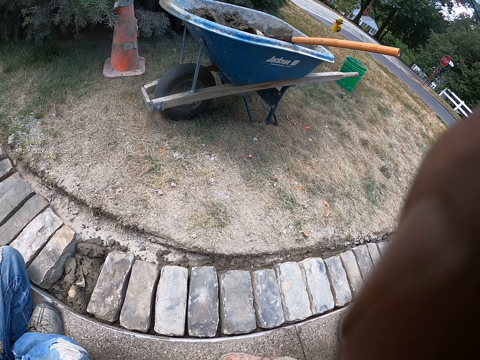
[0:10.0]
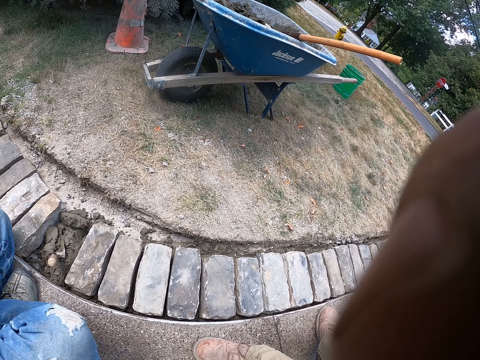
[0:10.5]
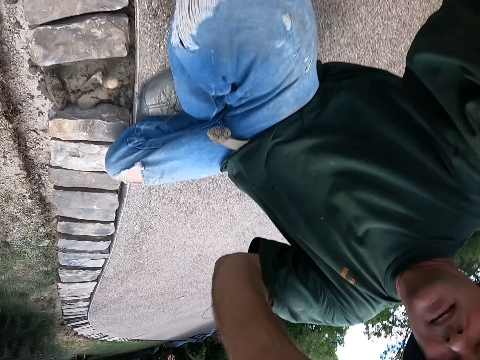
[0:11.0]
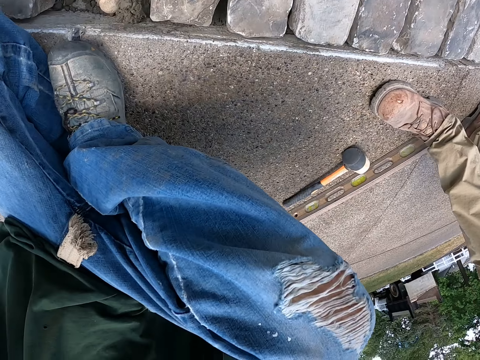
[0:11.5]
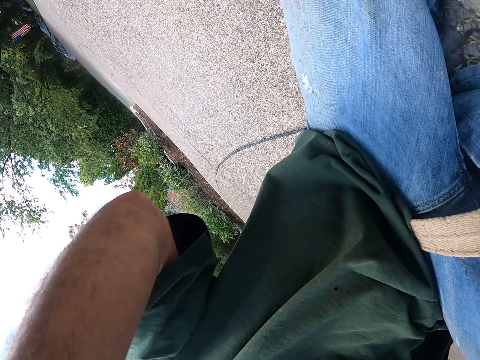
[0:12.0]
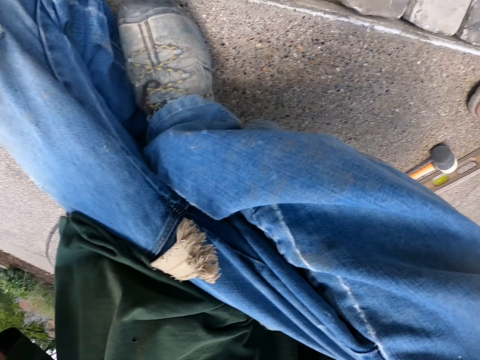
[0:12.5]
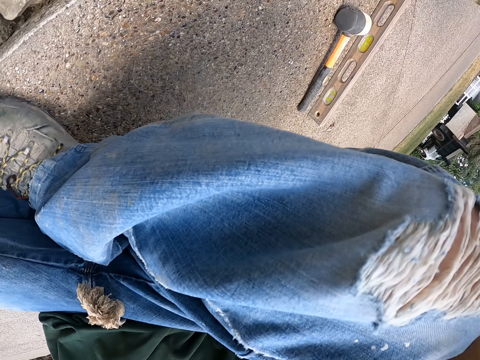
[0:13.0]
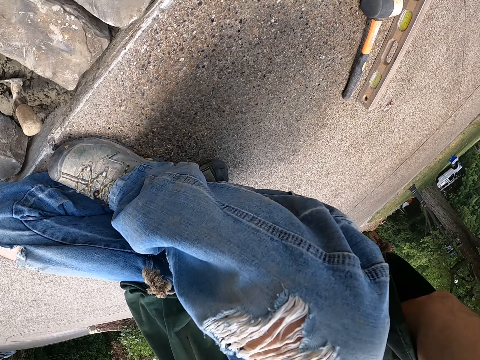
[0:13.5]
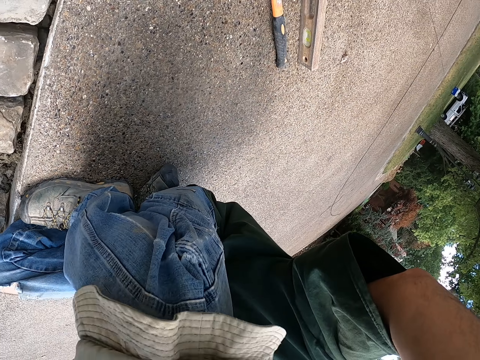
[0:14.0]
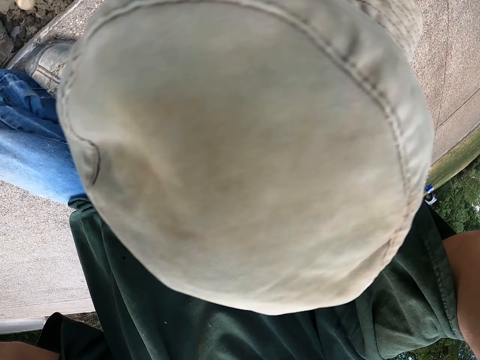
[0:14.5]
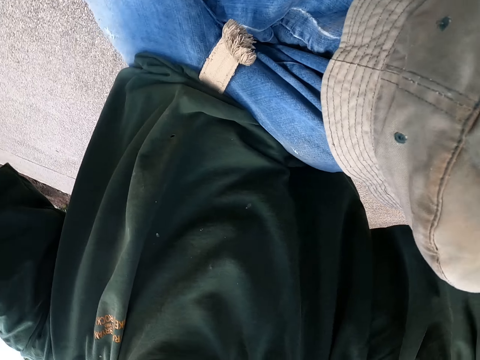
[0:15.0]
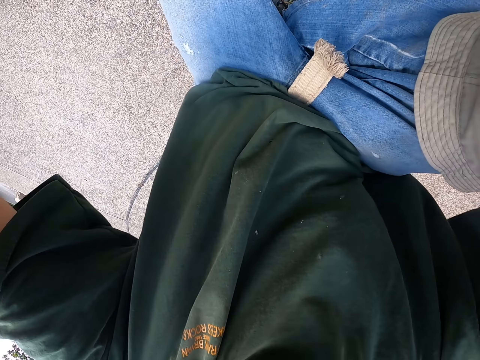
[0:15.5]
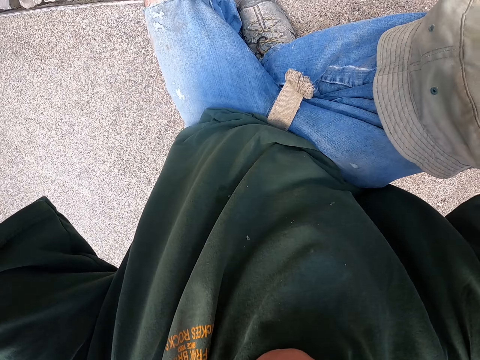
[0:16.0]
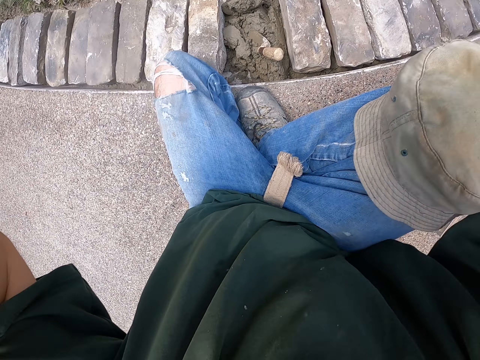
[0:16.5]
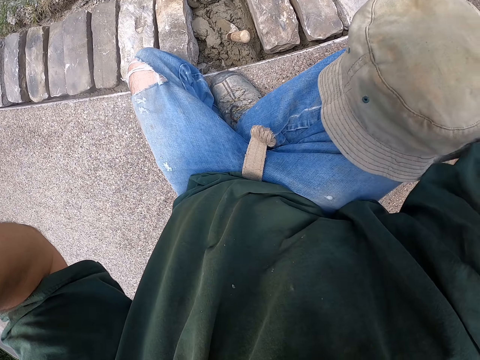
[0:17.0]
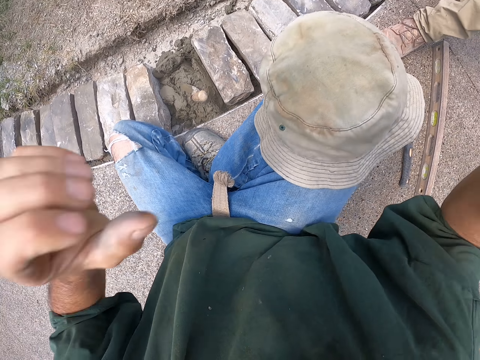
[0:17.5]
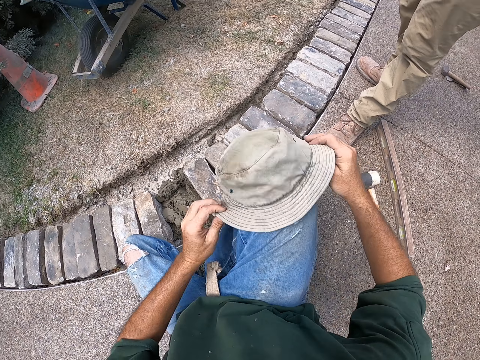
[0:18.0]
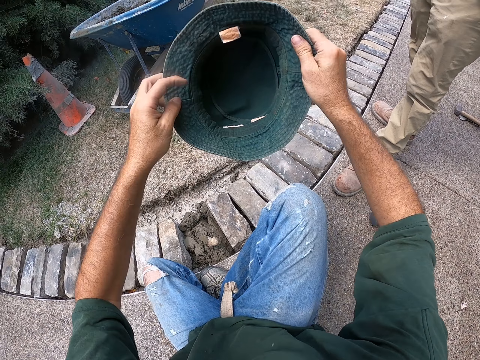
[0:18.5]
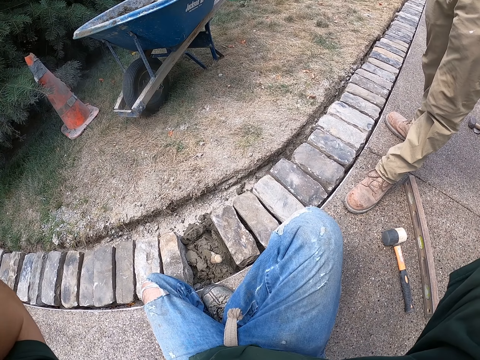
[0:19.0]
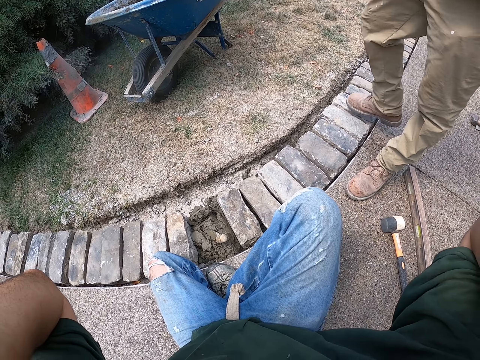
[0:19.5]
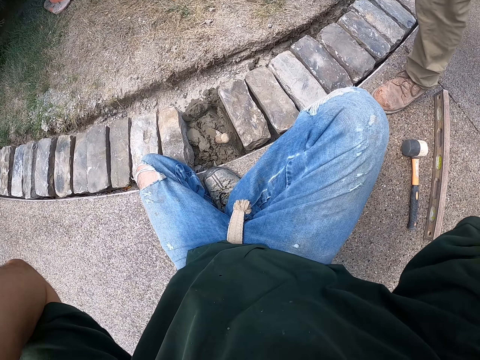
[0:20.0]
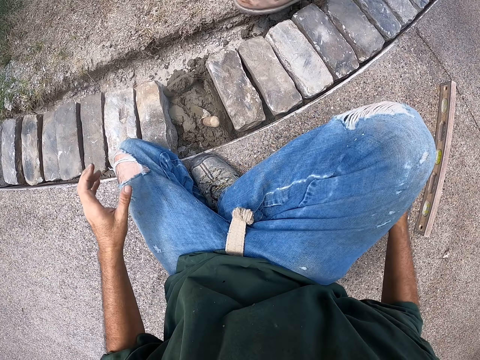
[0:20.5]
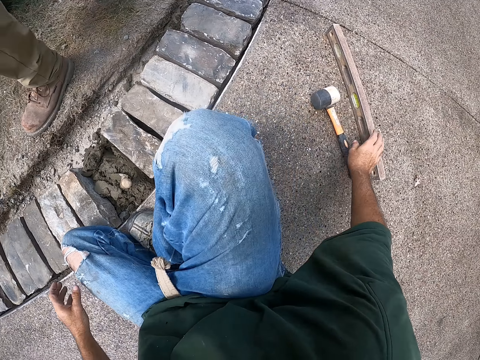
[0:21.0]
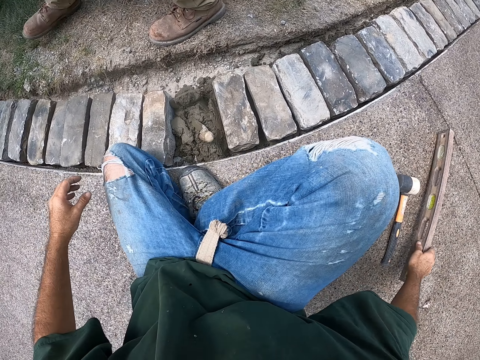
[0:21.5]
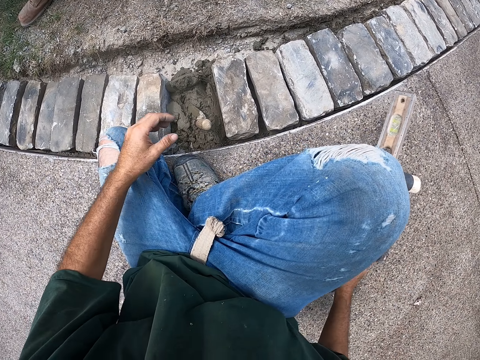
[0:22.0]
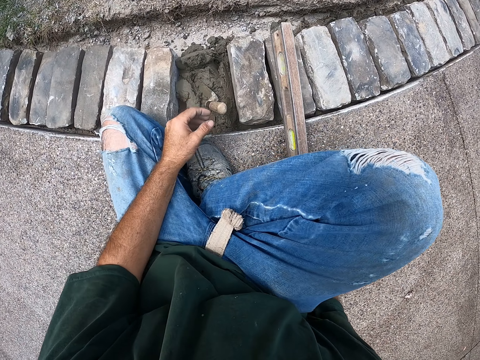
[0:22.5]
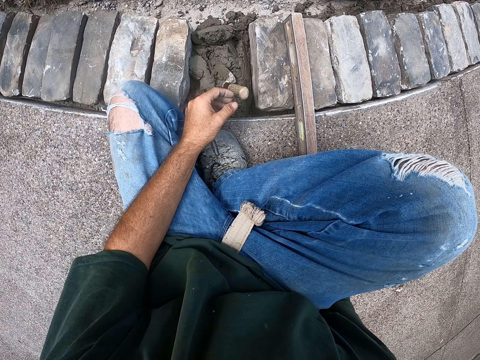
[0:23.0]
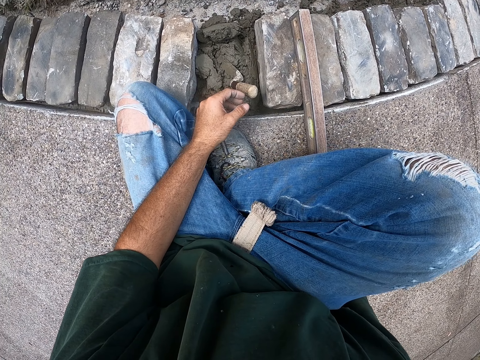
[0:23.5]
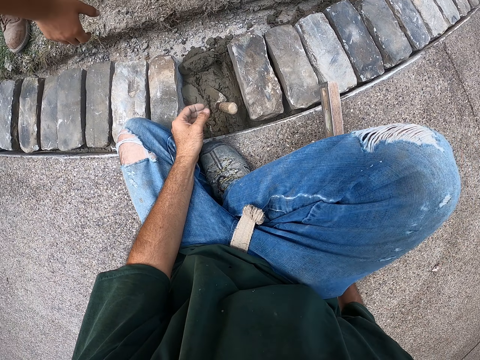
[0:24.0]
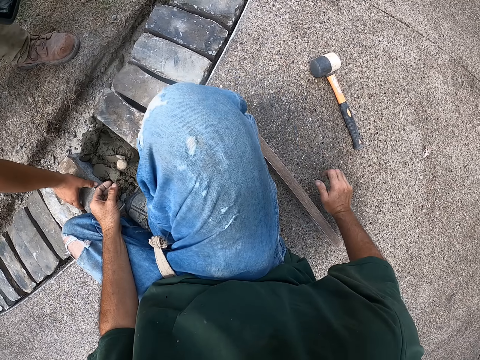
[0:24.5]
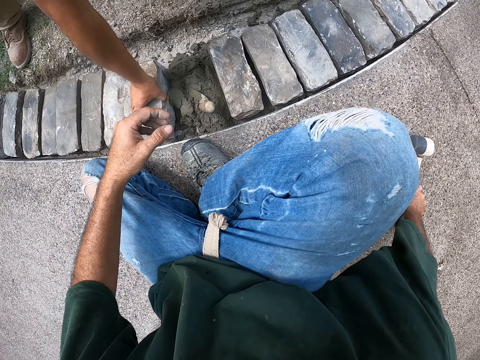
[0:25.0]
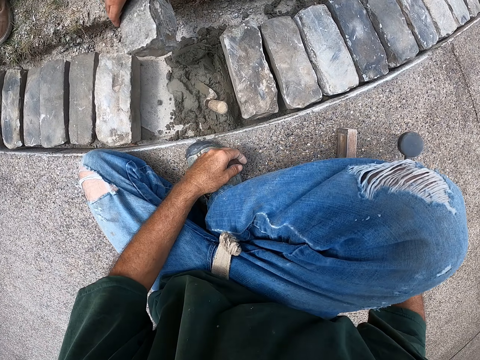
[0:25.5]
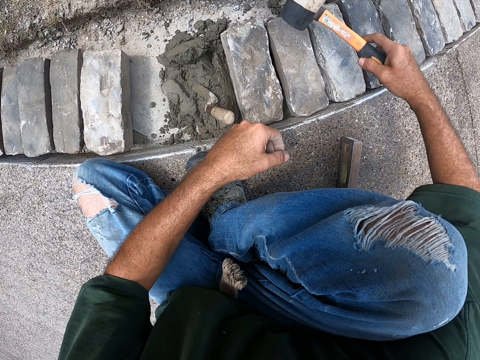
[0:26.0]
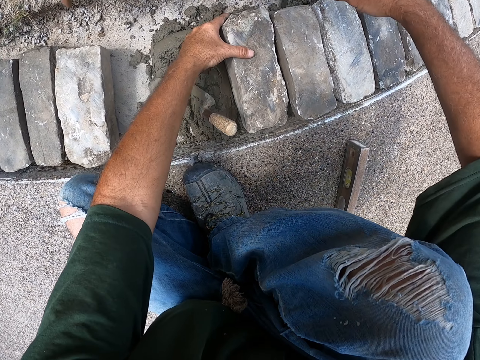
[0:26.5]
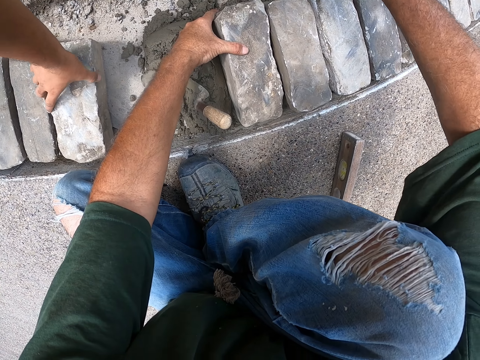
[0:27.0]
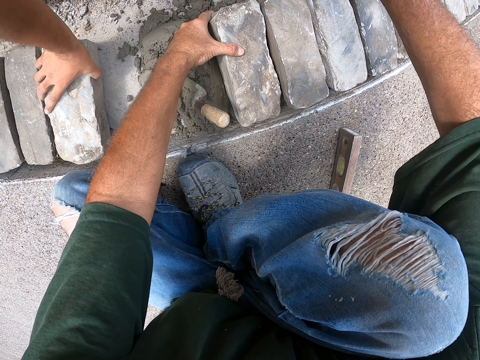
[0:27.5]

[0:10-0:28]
The camera wearer adjusts the camera. They give a man the camera. They wear the camera. They hold the cap and wear the cap. The man moves across the bricks and walks beside the bricks. The camera wearer picks up an I-beam level or spirit level. They put the I-beam level over the bricks and move the I-beam level. The man picks up the brick and moves the bricks. The camera wearer picks up the hammer. They hit the brick with the hammer. They hold the brick. The man picks up the brick.

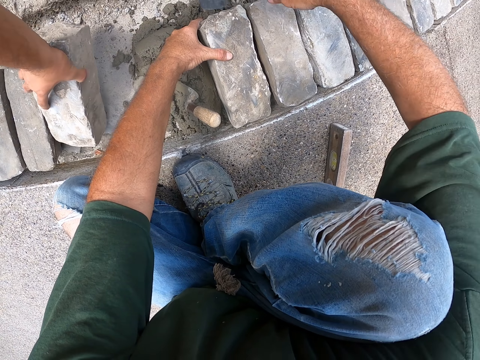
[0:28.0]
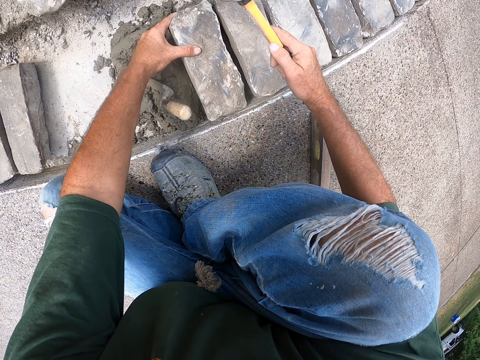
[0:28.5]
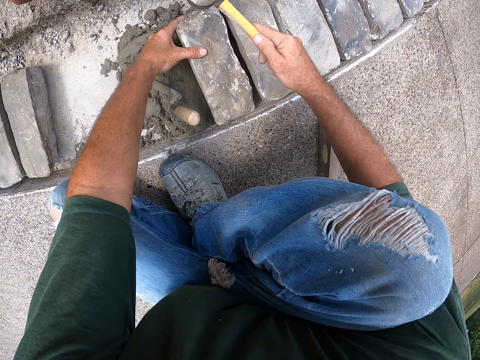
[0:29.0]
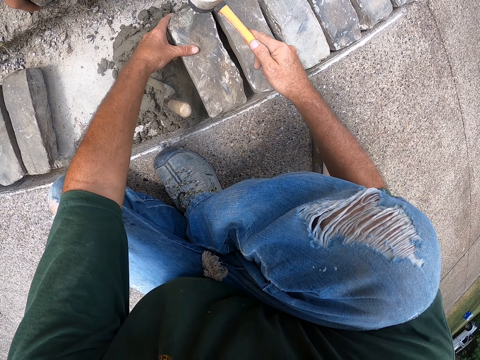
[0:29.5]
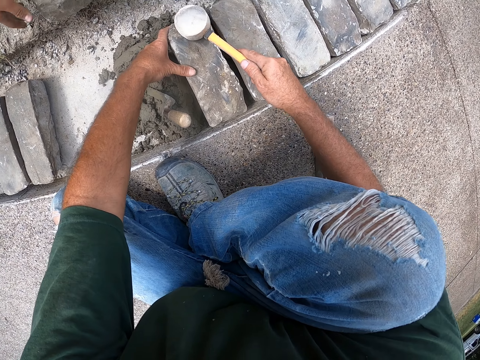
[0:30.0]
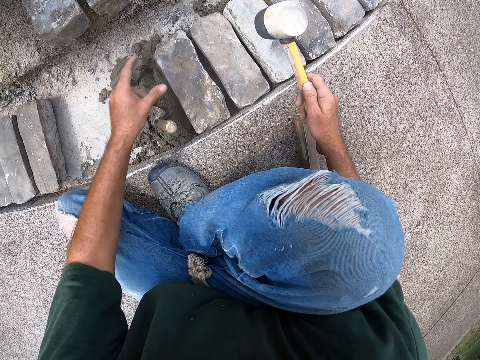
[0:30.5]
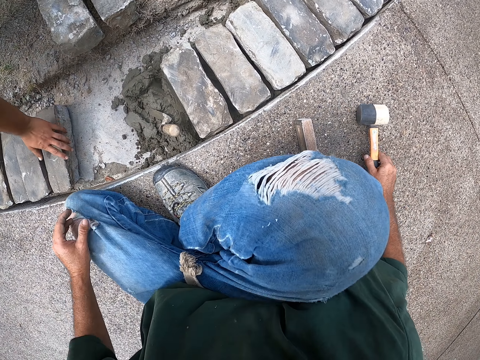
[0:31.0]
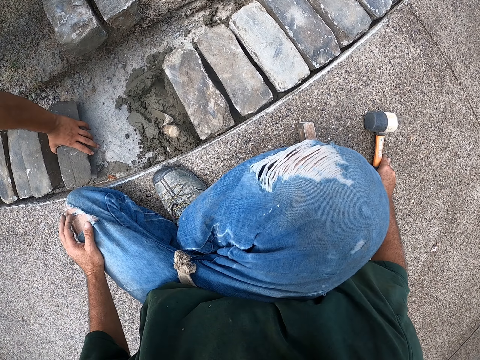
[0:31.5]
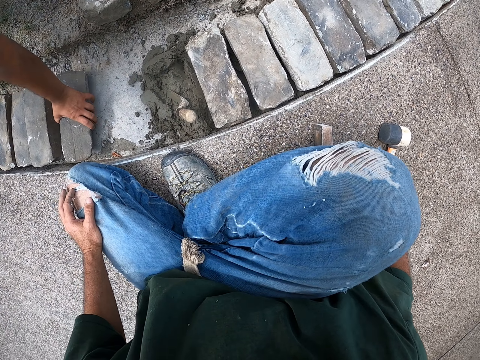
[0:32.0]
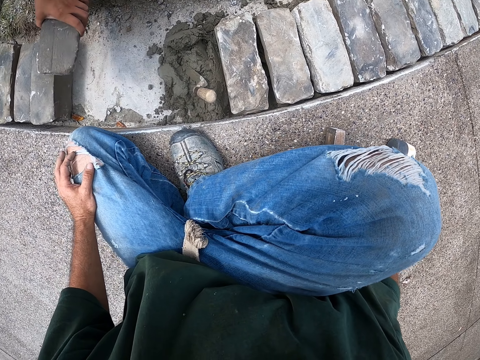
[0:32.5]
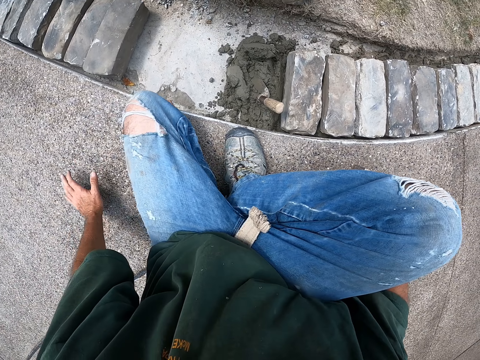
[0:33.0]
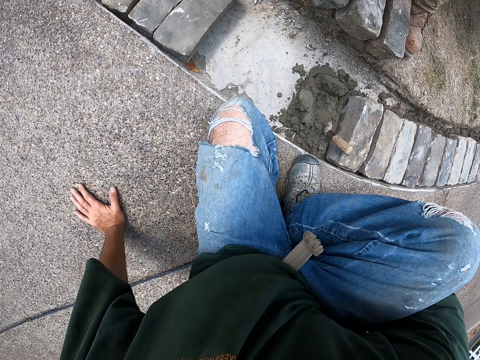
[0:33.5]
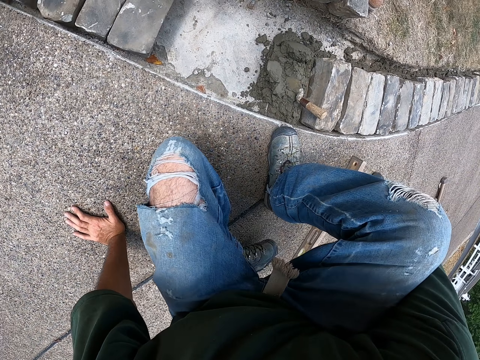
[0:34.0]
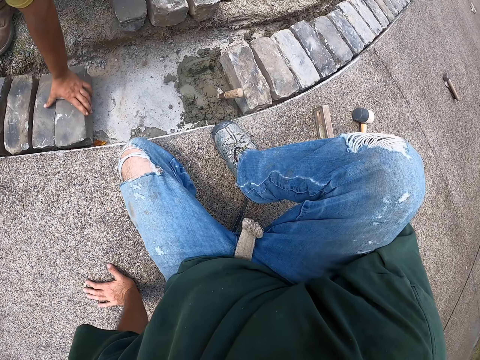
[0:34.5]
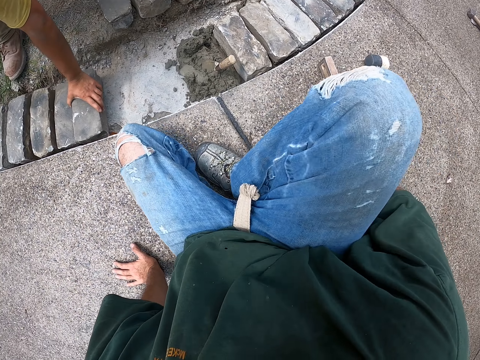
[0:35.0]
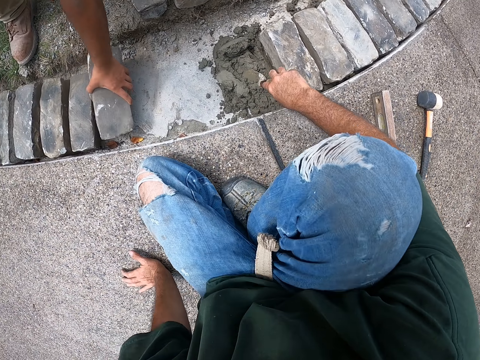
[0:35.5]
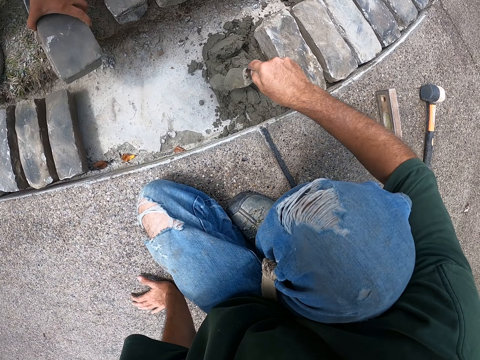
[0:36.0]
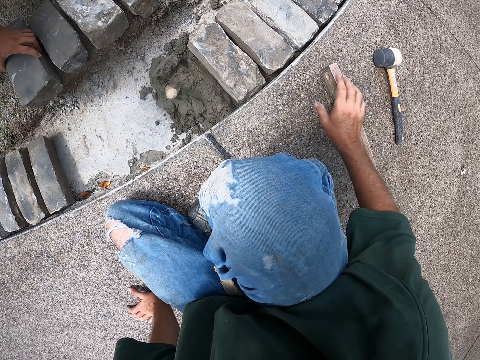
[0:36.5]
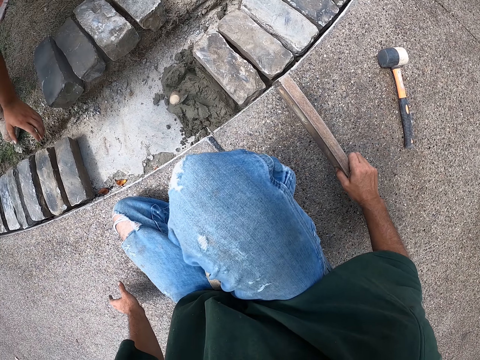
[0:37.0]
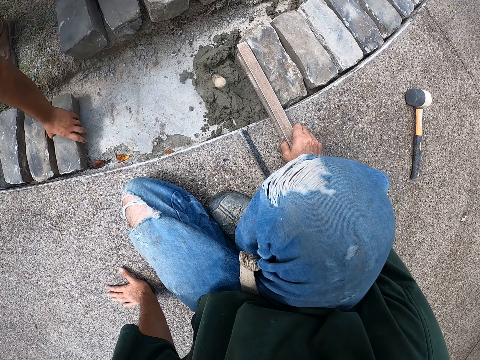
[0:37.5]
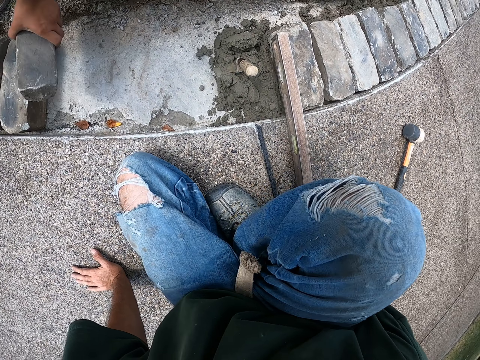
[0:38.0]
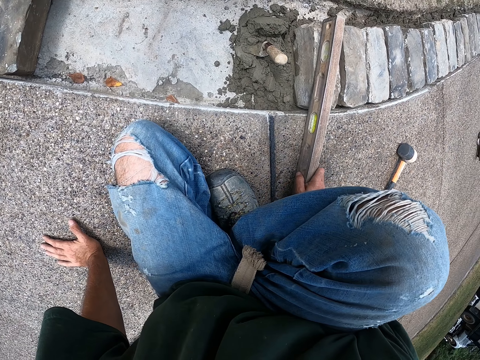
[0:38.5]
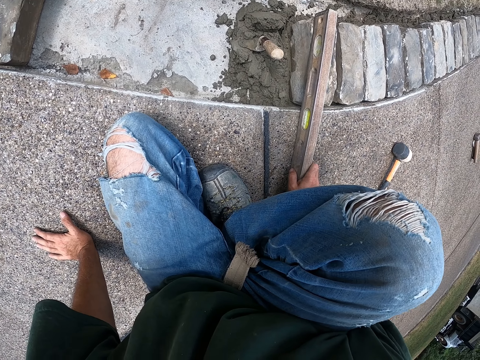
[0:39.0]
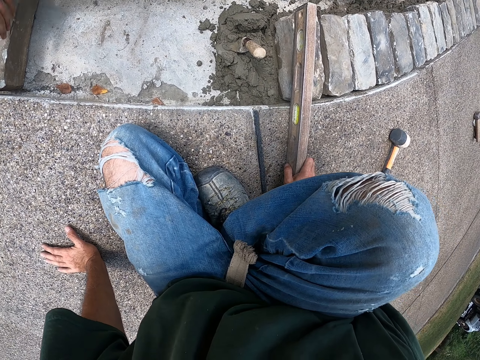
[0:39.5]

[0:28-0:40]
The camera wearer puts down the hammer. A man picks up the brick. The camera wearer moves beside the bricks. The man moves the brick. The camera wearer holds the trowel. They move a tool. They hold the I-beam level or spirit level. The man moves the brick. The camera wearer moves the I-beam level over the brick.
